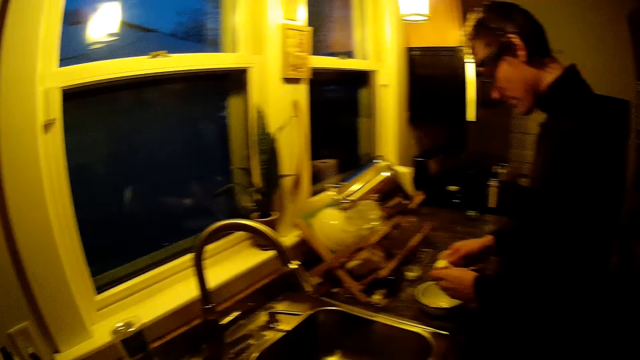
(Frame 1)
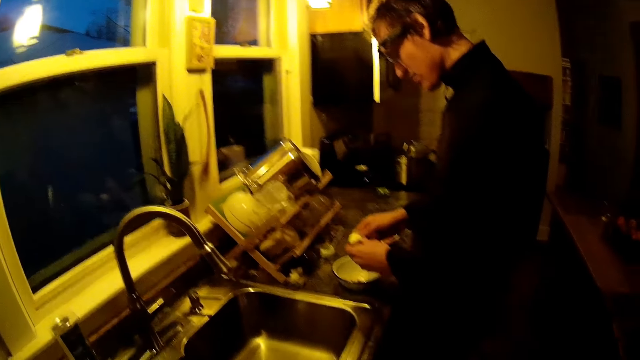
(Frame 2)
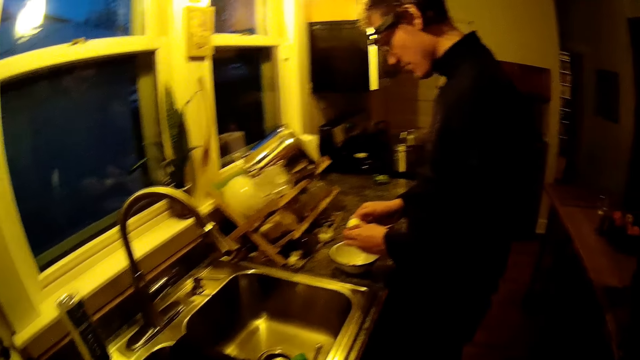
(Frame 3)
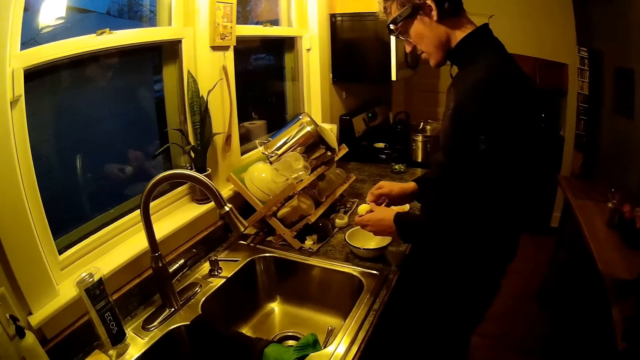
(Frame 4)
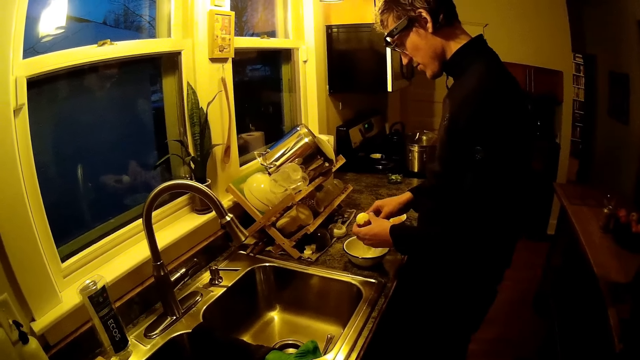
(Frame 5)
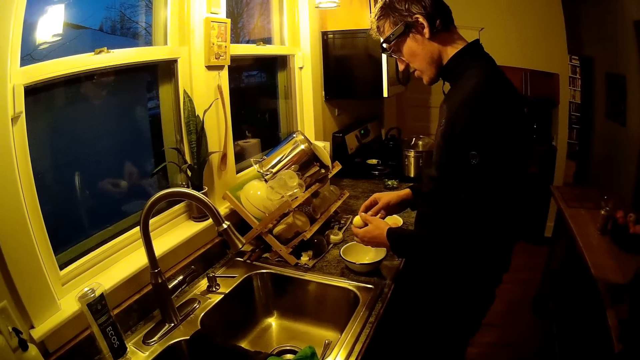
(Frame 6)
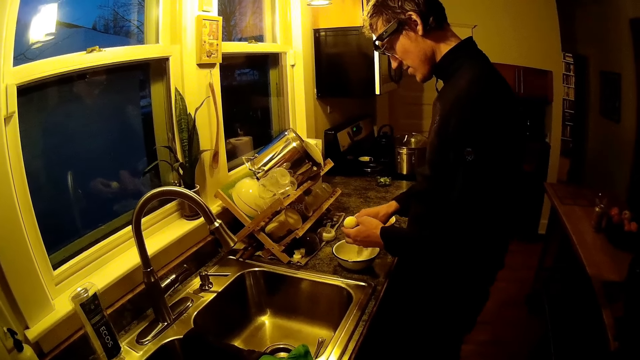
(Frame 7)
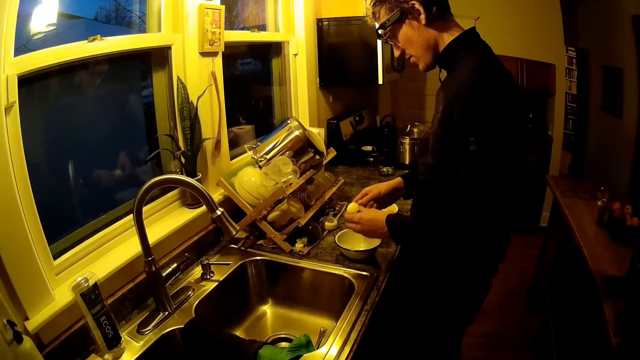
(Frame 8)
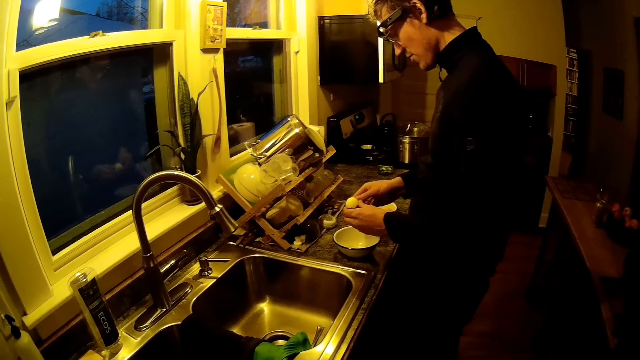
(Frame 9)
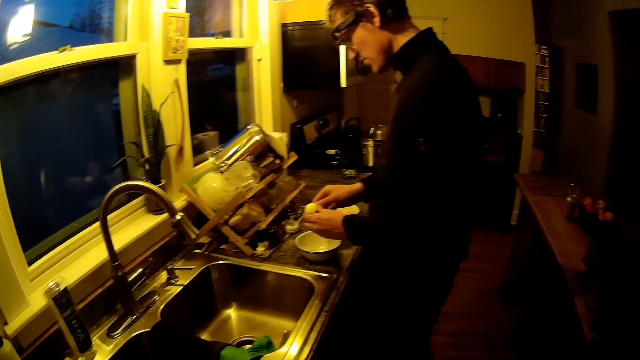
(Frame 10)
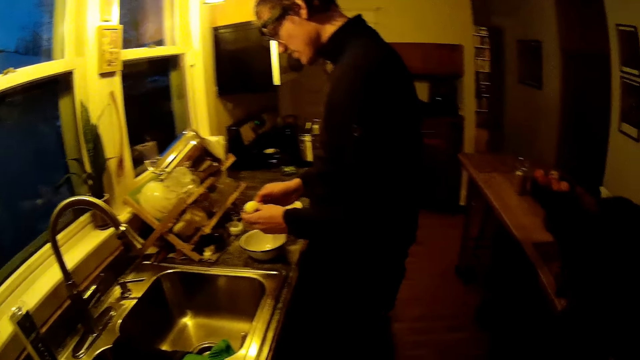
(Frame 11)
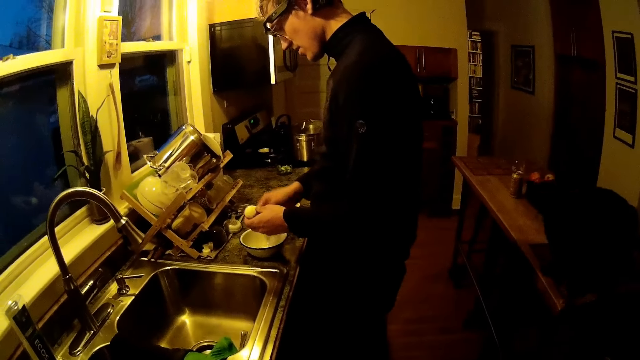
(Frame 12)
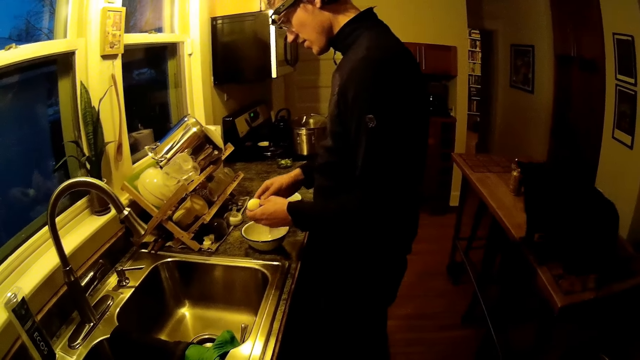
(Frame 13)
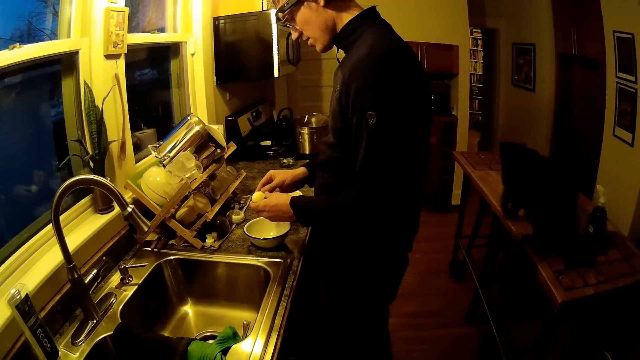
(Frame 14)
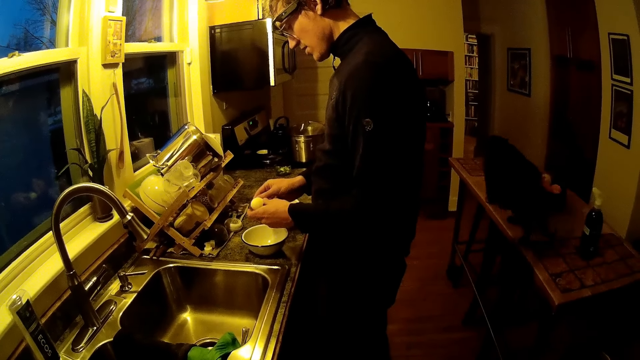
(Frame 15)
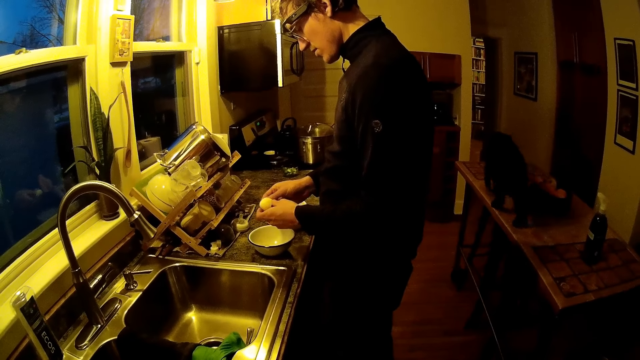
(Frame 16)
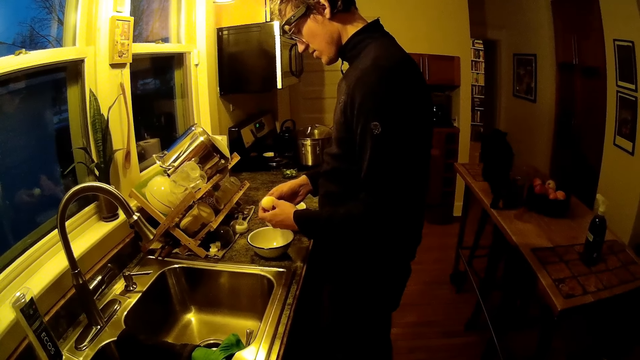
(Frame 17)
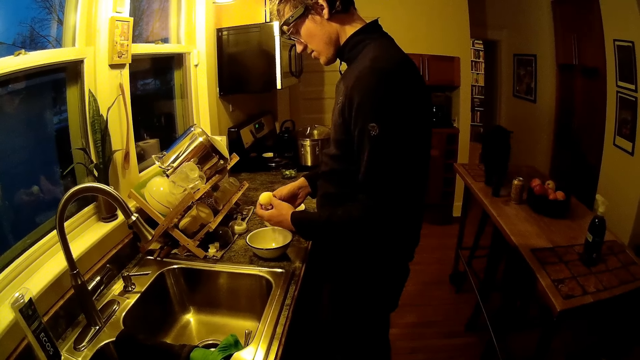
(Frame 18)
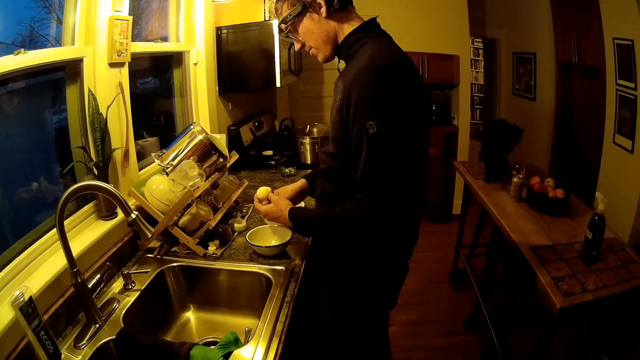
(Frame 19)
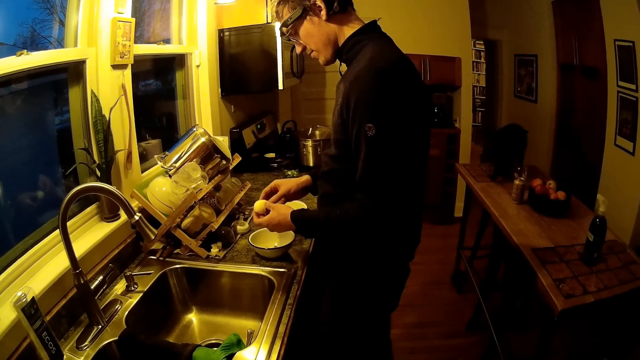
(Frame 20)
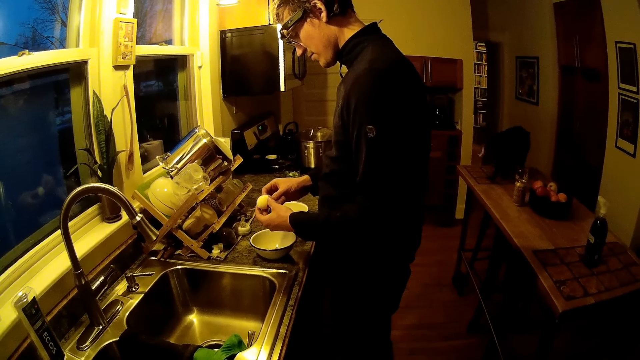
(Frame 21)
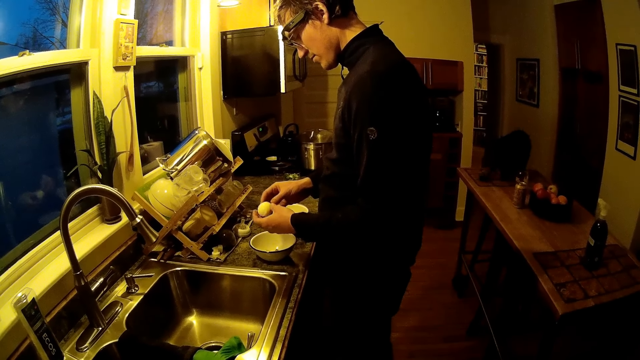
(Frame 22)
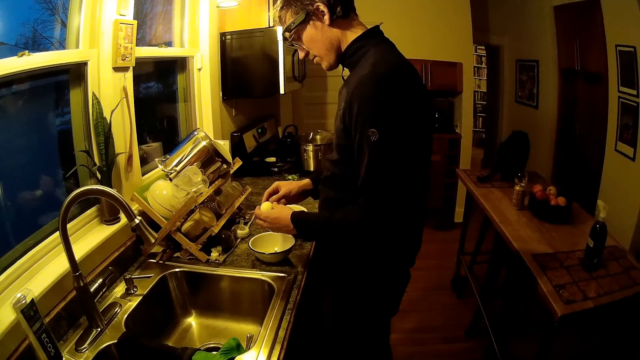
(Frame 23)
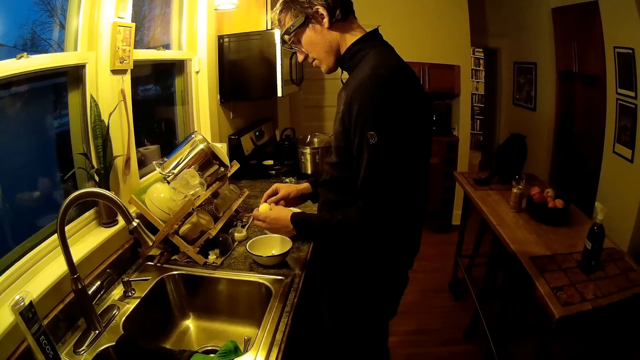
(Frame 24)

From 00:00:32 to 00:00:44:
The man peels an egg with both hands. The camera wearer interacts with the man. The man talks while removing egg shells.

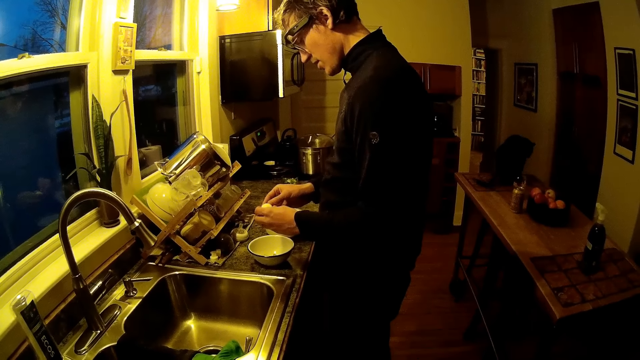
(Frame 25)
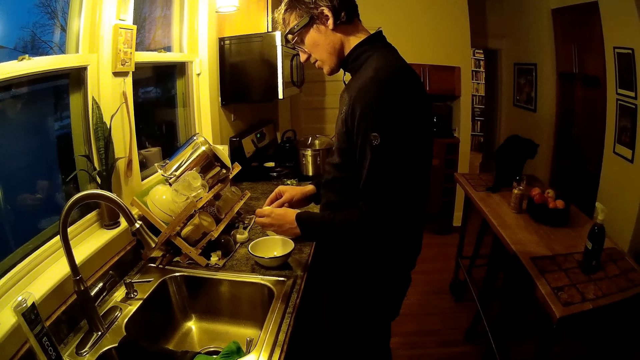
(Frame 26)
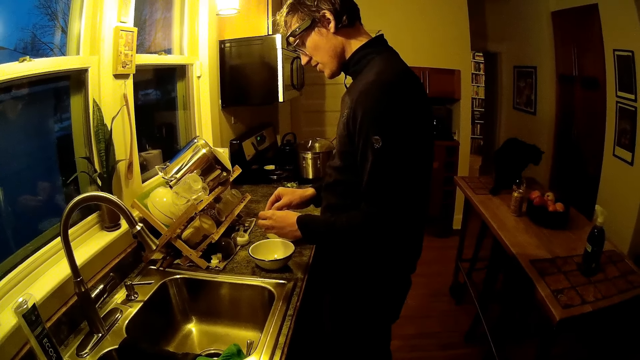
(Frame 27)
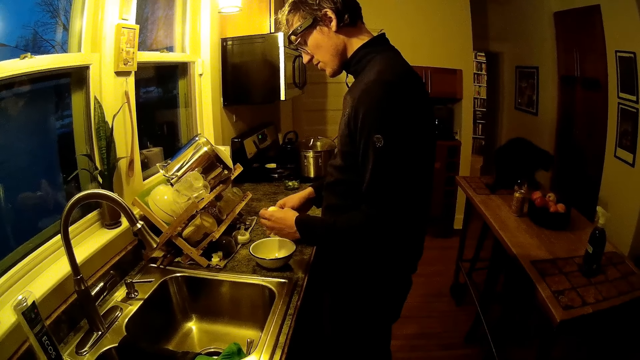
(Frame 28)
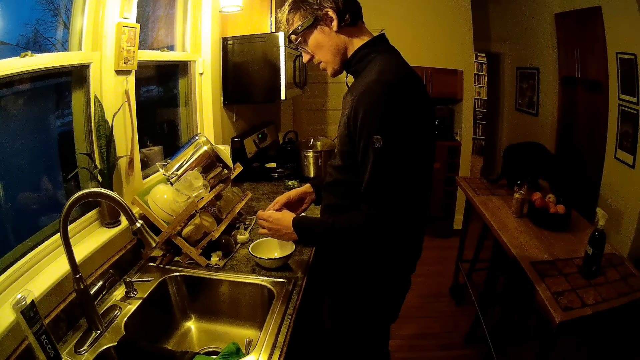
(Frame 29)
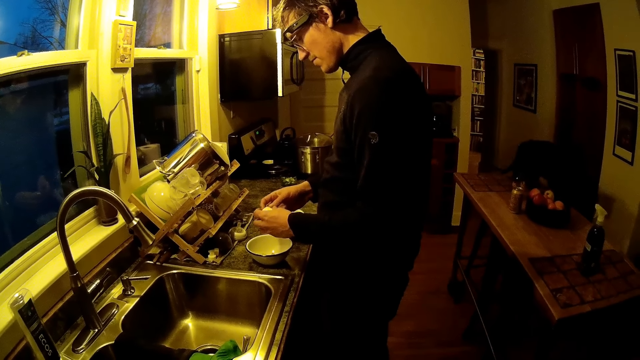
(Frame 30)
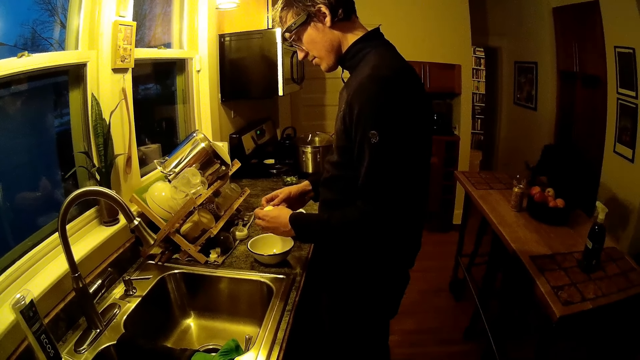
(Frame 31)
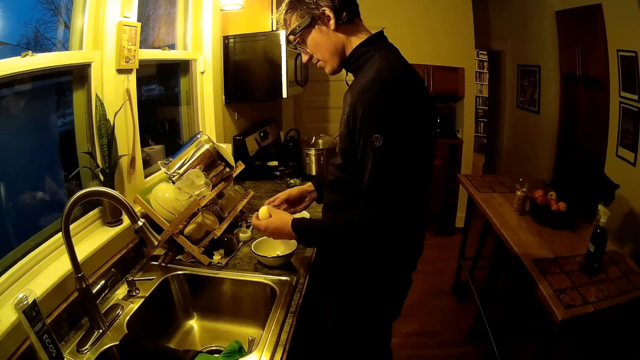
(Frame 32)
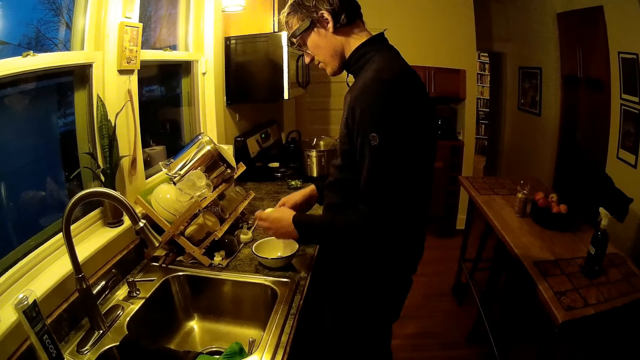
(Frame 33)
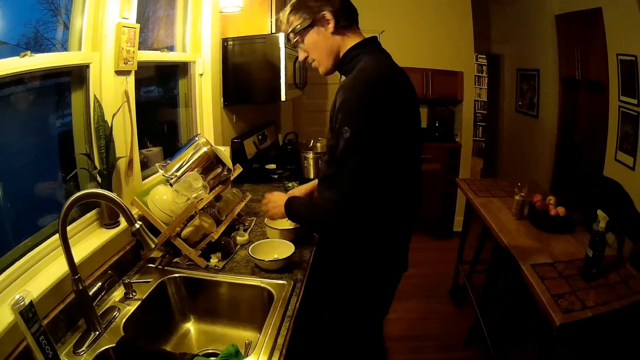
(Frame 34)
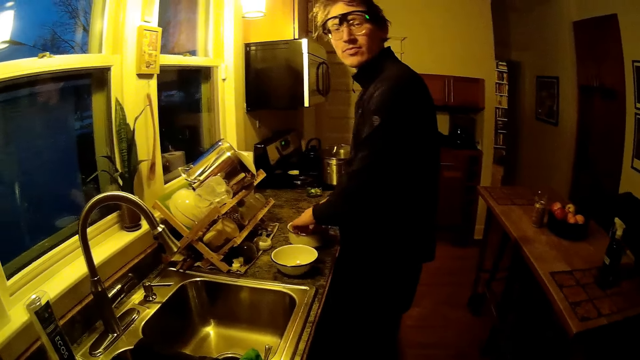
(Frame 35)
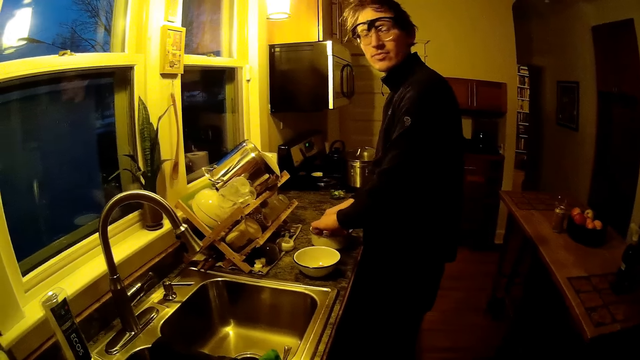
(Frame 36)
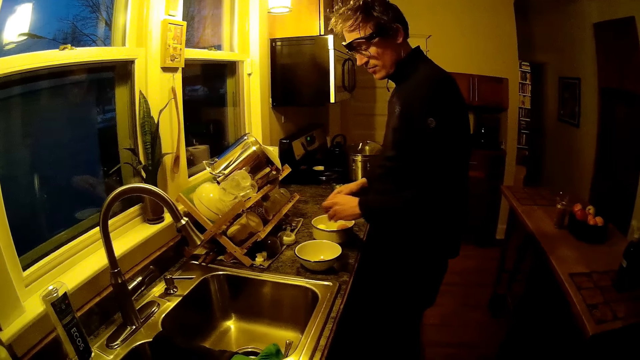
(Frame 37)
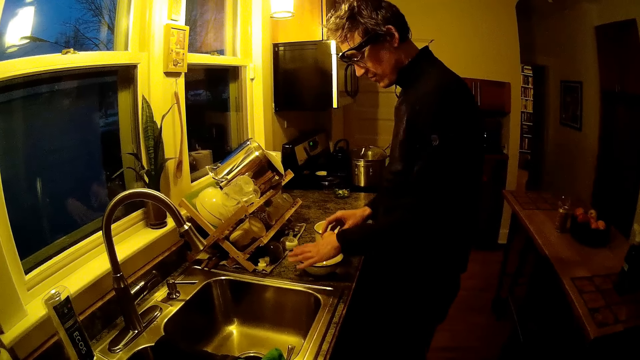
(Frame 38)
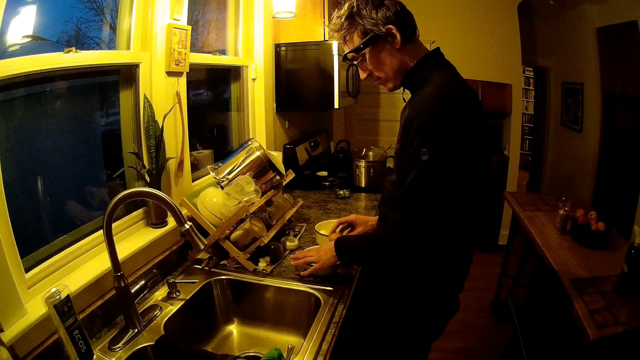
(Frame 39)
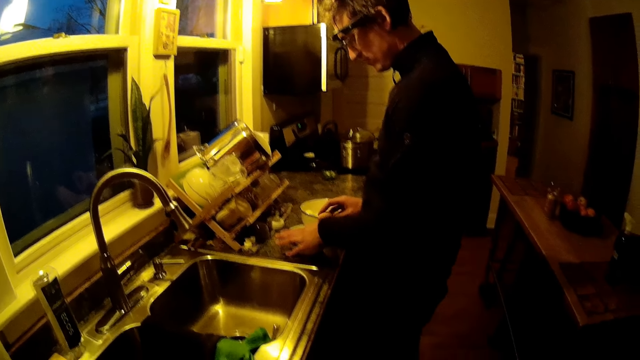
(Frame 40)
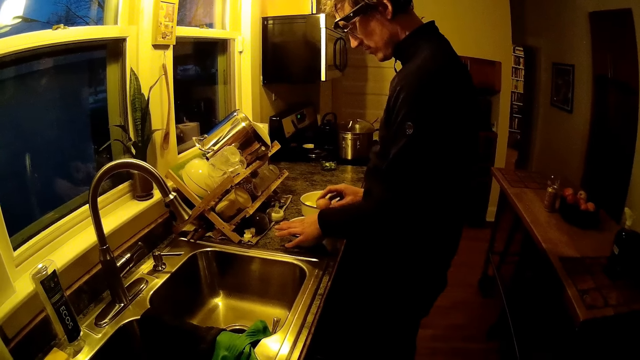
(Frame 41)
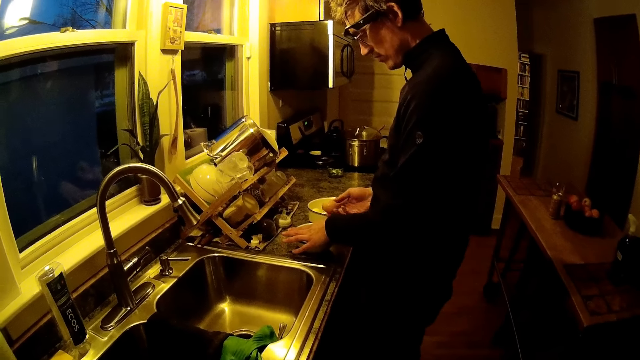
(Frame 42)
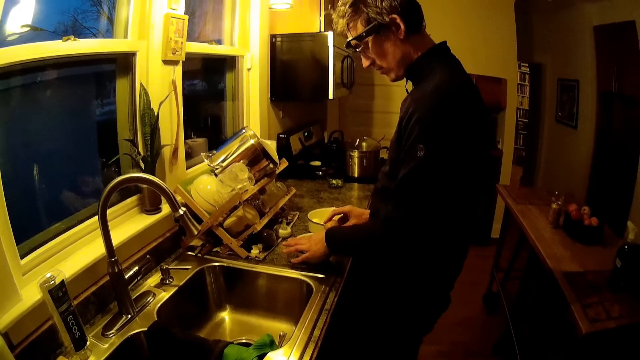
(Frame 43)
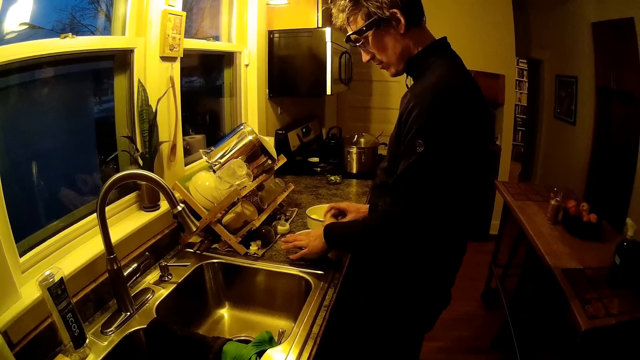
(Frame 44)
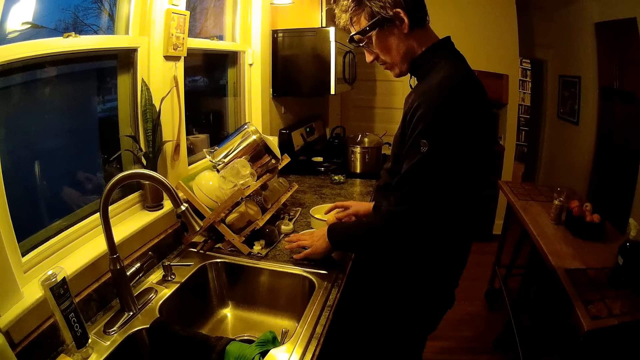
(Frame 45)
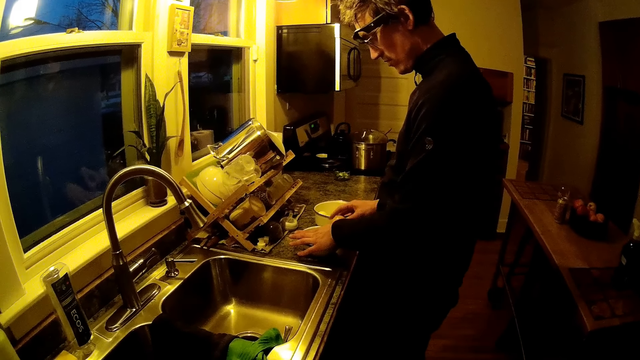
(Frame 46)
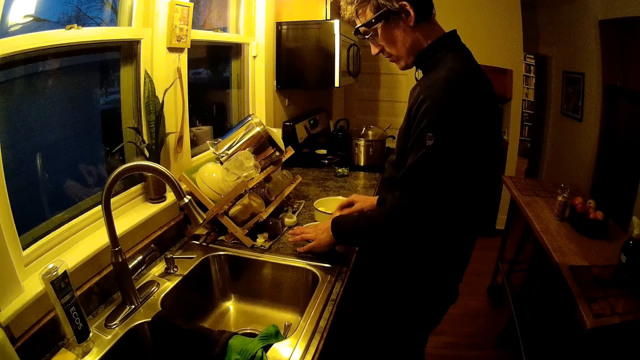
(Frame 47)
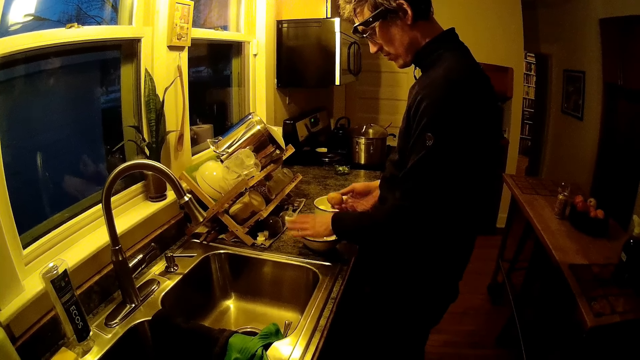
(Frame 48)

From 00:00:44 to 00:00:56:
The camera wearer interacts with the man. They talk to the man. The man cracks the egg with a plate on a countertop with his right hand. The camera wearer interacts with the man.
